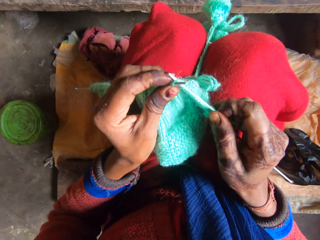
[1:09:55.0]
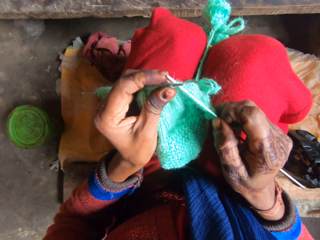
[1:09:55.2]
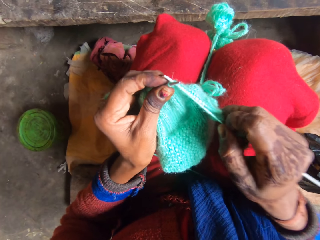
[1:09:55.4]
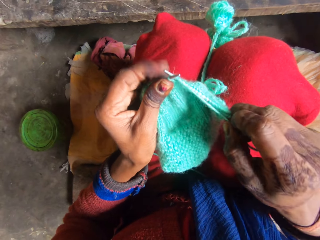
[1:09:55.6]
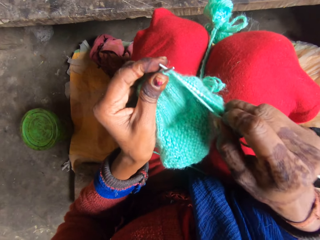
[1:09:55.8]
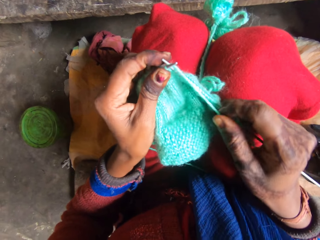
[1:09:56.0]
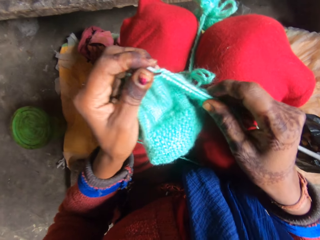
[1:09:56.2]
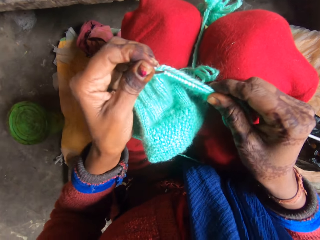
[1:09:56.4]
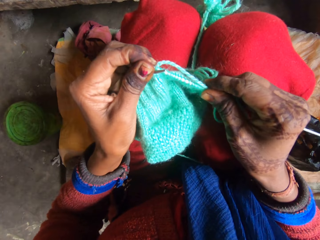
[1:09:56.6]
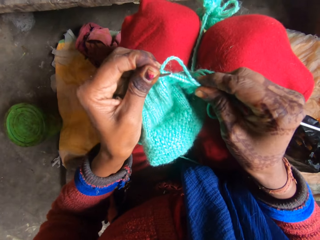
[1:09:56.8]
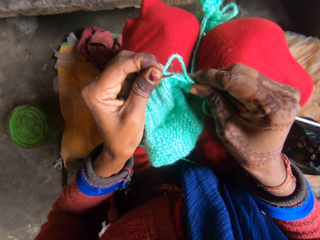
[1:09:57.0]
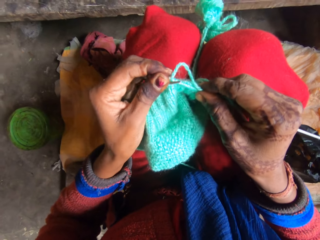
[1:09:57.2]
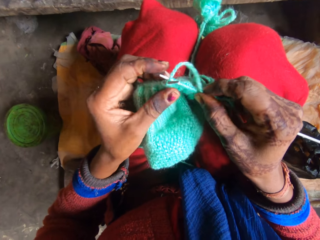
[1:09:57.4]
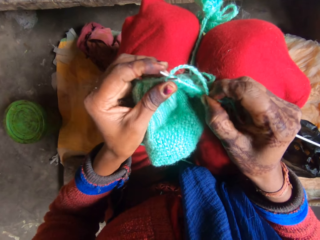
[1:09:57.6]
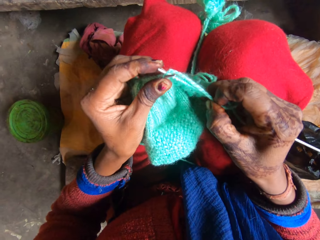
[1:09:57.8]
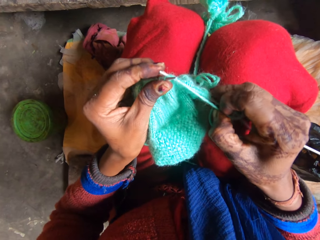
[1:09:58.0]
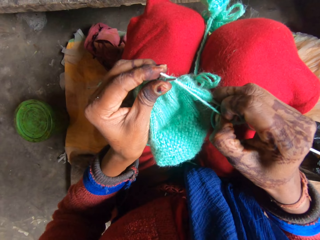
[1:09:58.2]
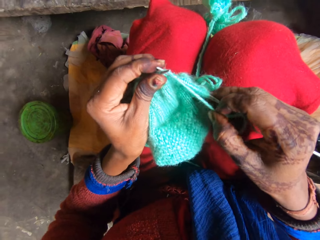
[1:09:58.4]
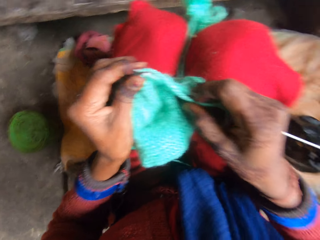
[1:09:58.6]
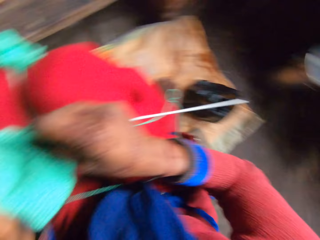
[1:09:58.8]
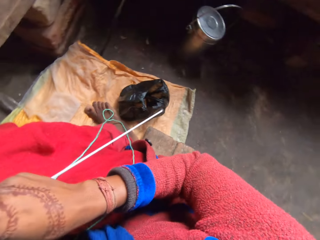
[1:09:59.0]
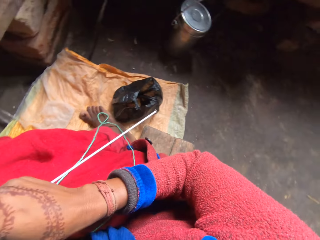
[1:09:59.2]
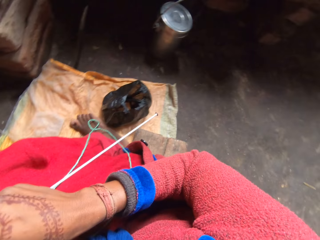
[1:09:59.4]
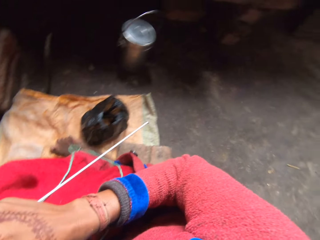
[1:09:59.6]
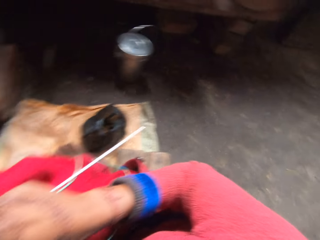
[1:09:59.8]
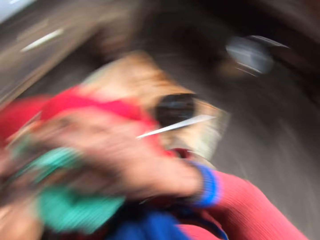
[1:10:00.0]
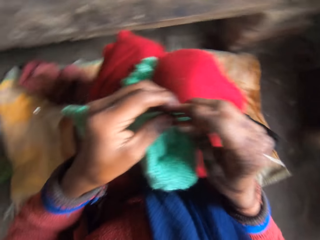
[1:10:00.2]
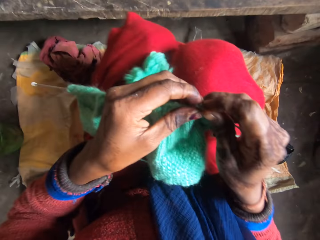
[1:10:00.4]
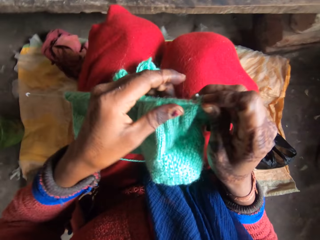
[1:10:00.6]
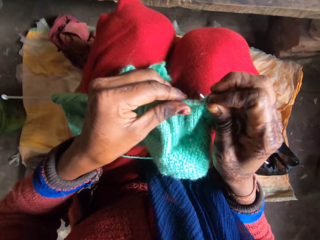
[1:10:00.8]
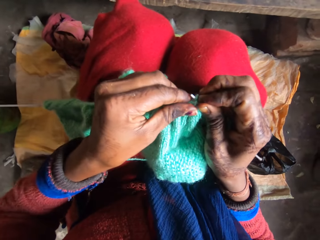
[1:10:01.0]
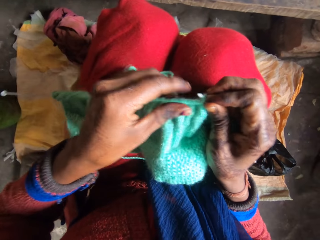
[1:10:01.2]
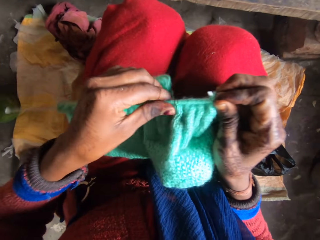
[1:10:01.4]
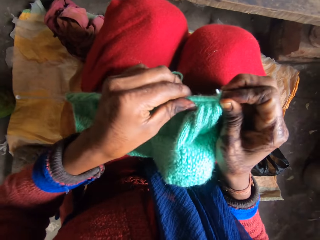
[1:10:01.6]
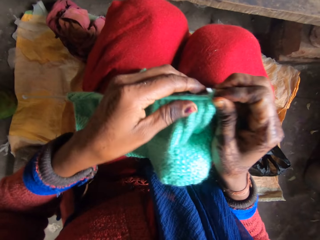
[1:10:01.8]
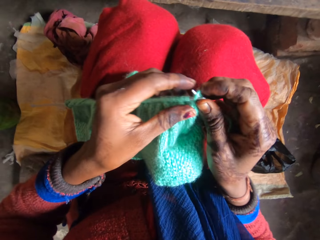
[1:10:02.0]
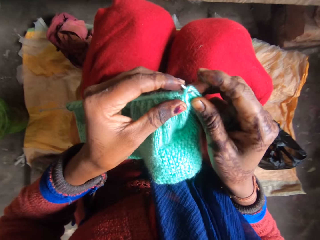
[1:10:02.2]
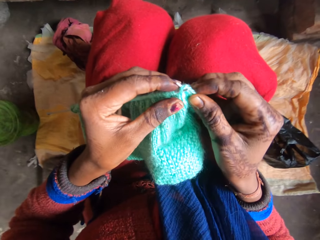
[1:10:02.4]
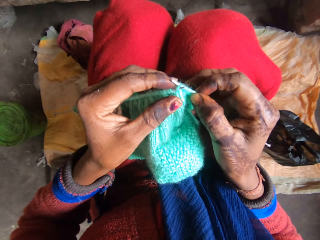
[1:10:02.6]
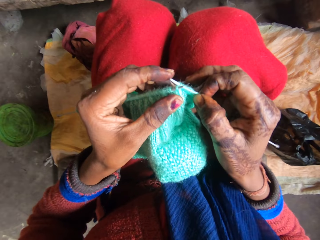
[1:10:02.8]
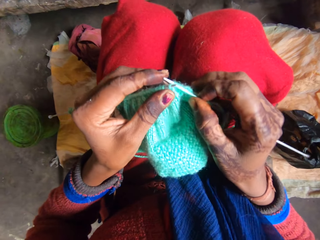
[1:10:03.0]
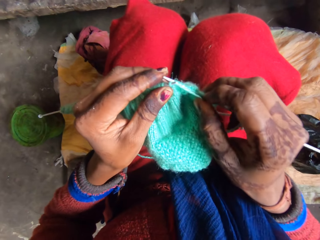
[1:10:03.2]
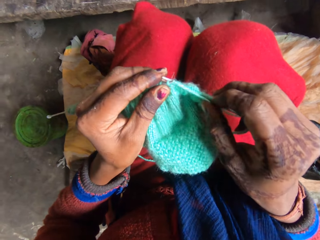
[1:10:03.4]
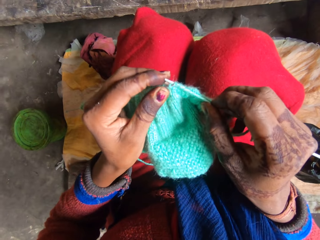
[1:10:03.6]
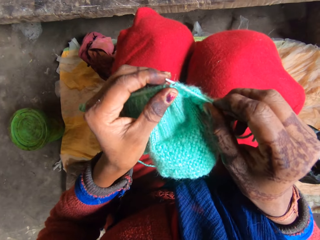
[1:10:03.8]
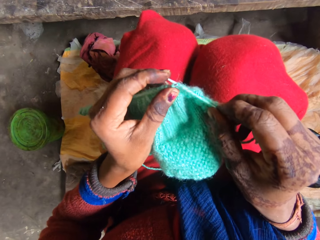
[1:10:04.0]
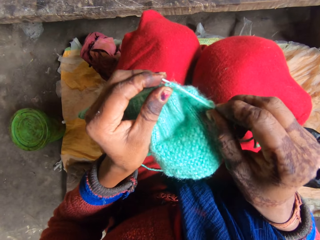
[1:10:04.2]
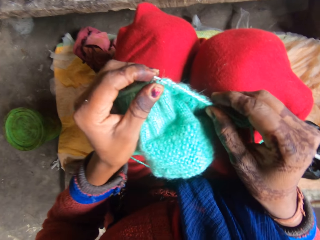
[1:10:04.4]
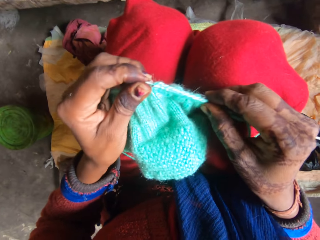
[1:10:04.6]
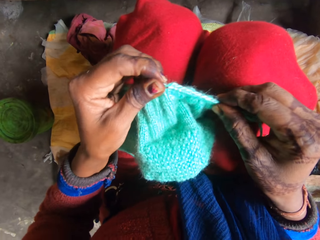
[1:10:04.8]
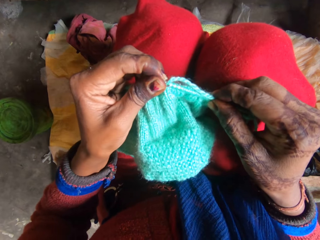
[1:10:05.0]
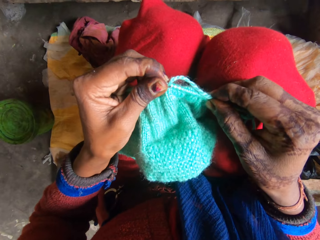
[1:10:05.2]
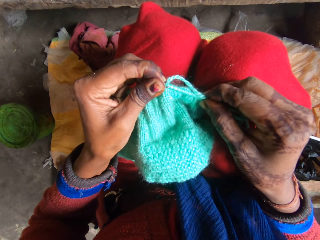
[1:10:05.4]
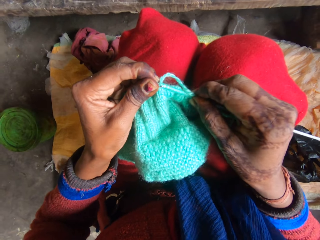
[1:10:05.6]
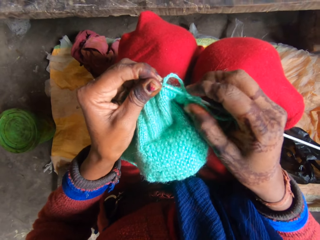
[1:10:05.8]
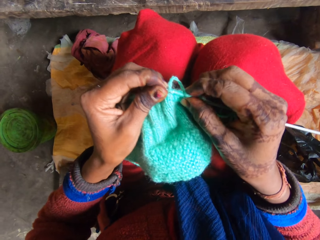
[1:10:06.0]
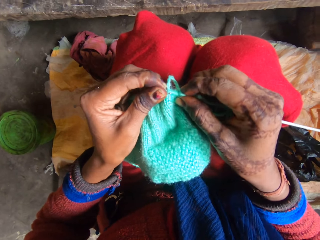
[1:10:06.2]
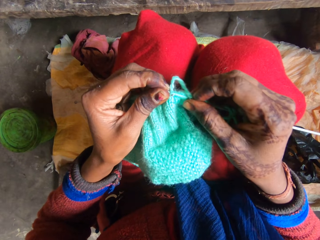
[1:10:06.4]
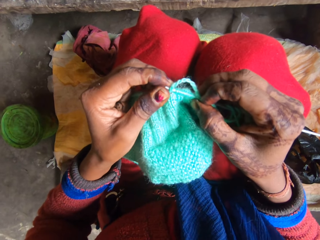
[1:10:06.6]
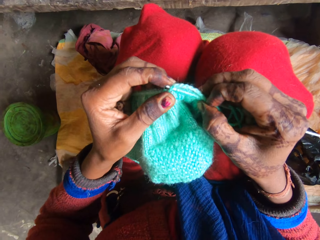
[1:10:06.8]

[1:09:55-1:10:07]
The camera wearer knits the yarn with the needle. They look around.

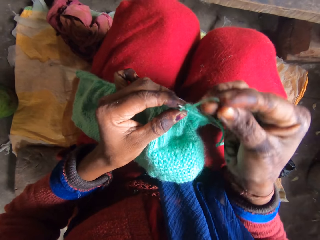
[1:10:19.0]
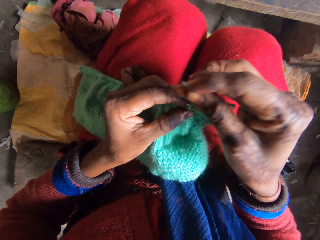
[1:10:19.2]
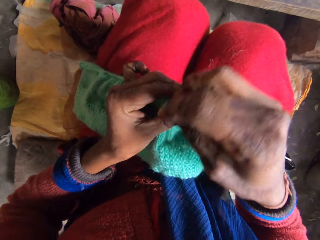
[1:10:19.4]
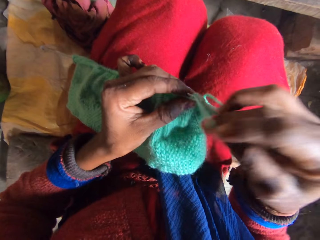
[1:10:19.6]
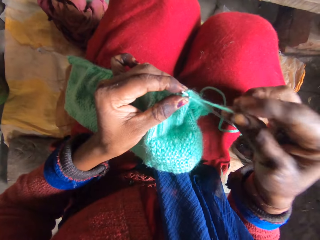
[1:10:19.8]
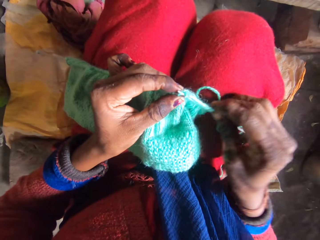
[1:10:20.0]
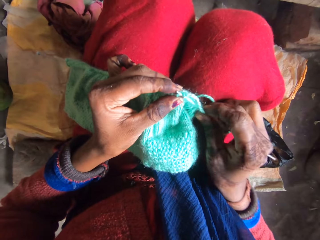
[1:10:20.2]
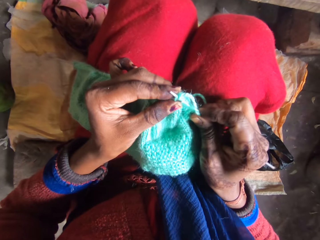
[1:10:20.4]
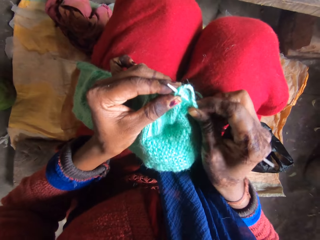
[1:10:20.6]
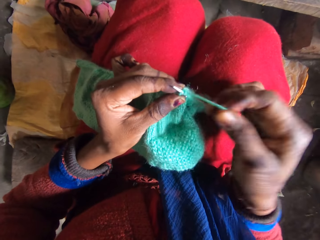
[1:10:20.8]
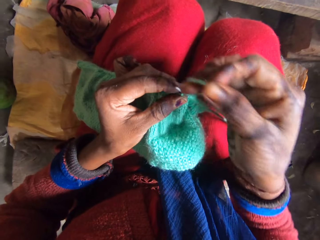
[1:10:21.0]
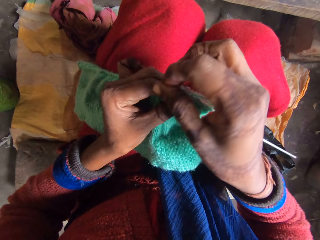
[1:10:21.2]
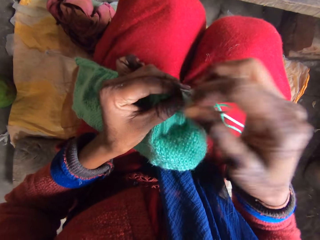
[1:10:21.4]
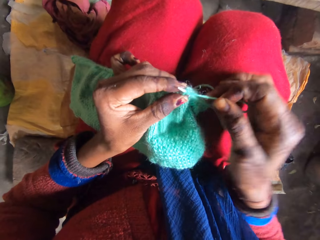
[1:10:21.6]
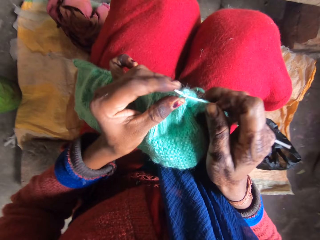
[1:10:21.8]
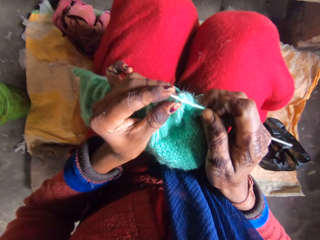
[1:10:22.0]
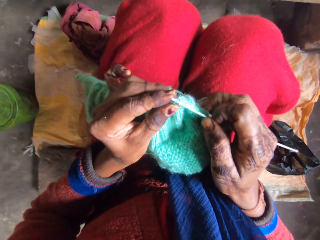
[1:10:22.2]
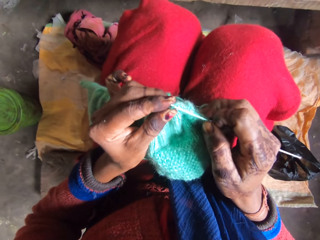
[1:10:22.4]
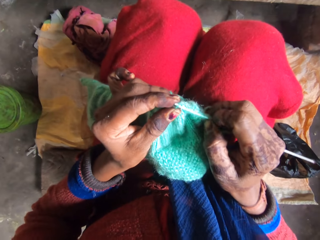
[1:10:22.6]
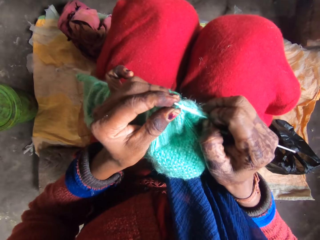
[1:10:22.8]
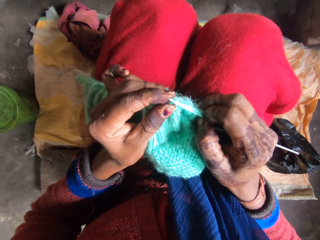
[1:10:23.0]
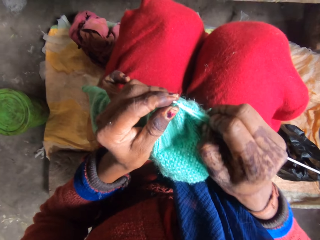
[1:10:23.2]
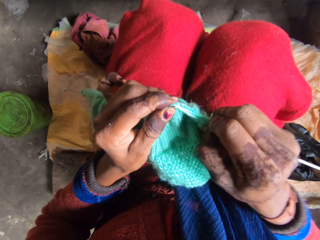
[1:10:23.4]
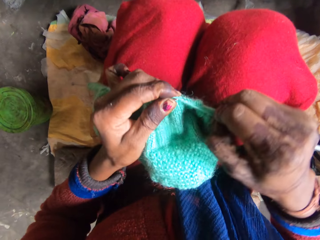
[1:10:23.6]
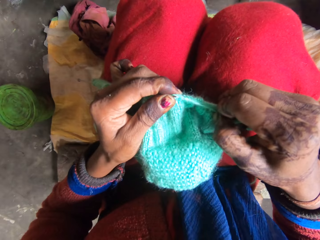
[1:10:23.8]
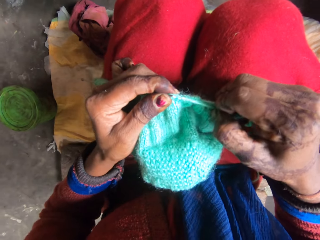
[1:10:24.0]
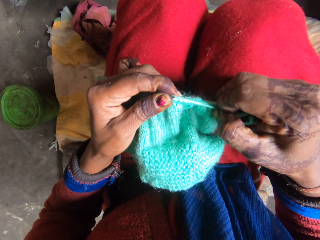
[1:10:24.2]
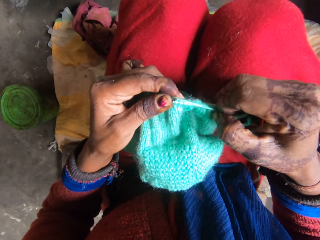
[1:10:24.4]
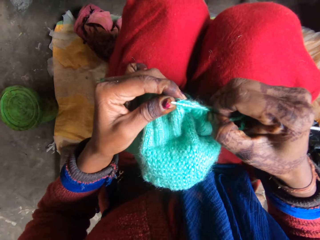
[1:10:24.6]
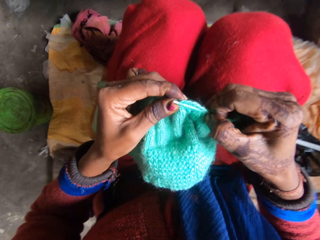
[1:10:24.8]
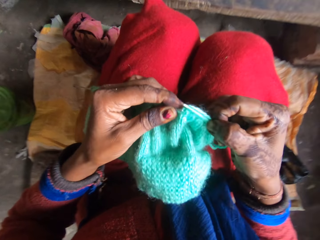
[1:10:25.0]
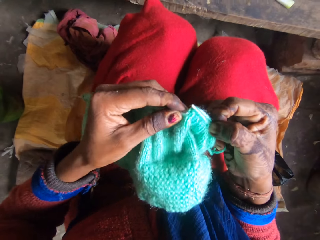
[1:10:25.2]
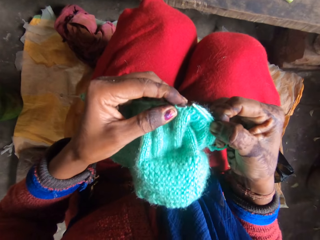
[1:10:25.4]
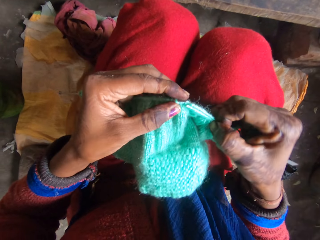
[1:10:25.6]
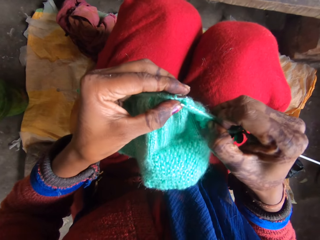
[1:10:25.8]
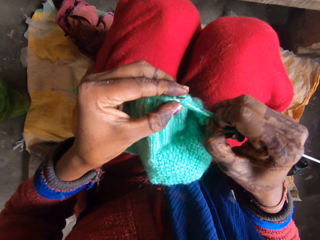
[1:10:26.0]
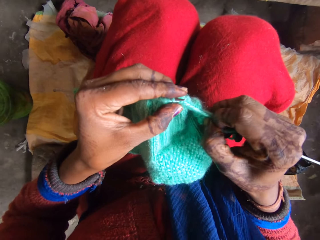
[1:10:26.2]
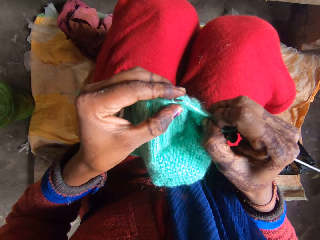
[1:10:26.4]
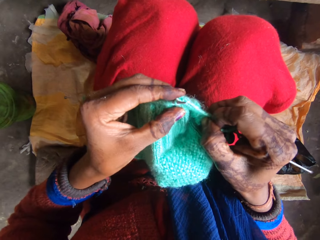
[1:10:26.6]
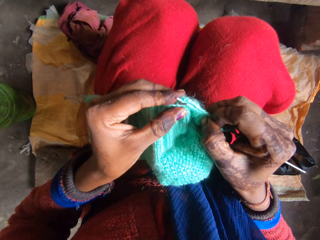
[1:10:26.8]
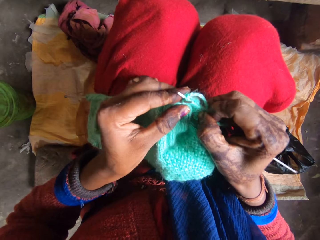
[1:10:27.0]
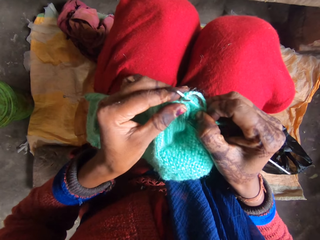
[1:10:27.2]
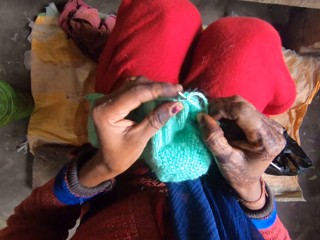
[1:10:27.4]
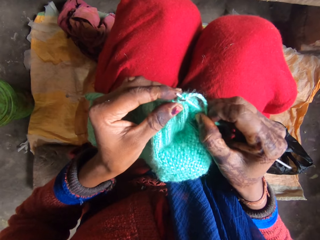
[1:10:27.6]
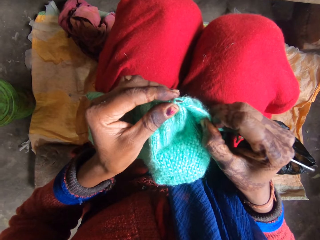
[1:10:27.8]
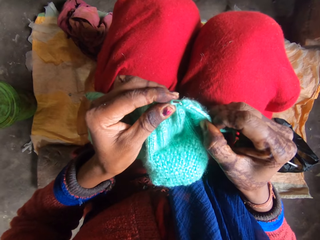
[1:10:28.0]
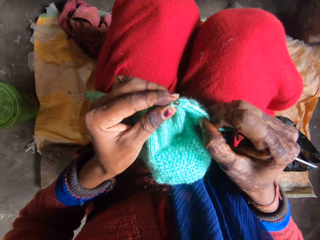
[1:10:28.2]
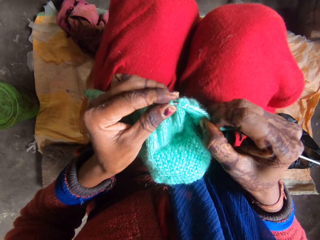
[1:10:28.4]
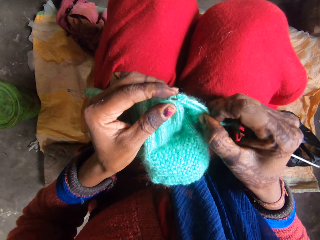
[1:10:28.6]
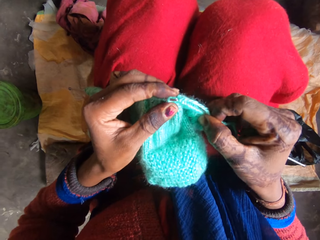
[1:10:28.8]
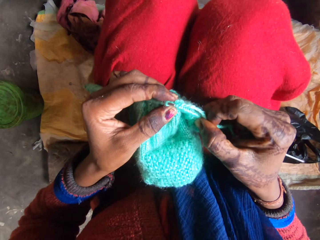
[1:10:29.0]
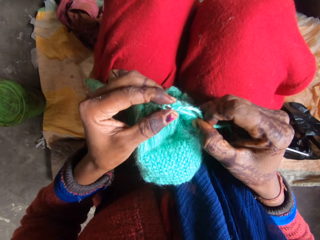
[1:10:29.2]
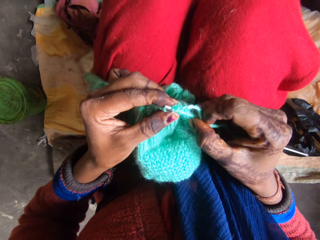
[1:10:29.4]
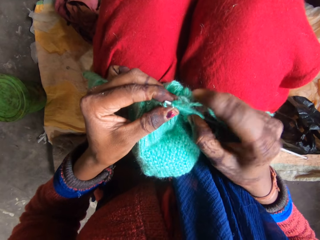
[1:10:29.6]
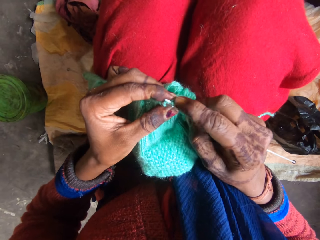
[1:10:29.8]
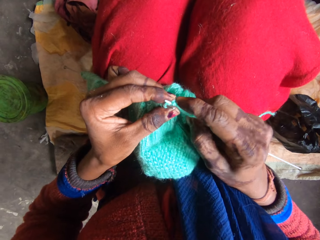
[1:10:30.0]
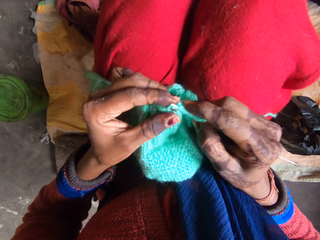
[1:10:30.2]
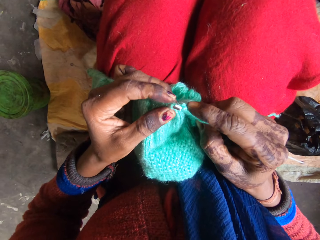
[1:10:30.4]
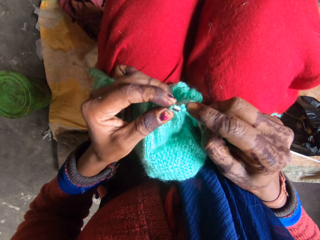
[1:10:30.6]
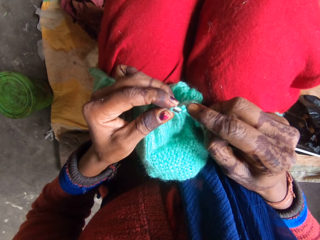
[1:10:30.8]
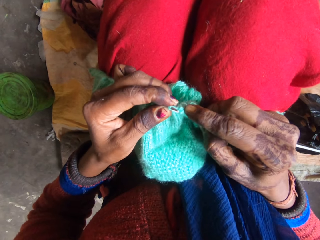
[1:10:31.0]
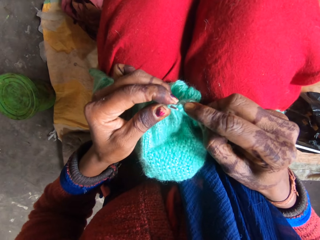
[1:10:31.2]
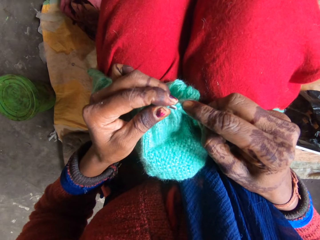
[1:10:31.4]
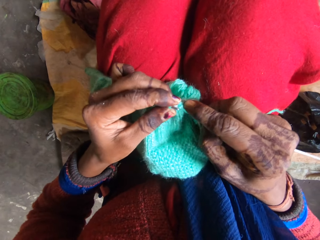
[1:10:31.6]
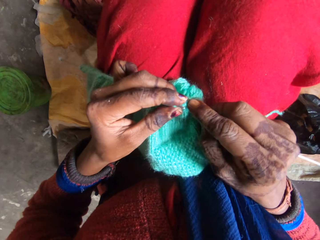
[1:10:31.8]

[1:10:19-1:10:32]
The camera wearer rolls the yarn on the needle. They knit the yarn with the needle.
